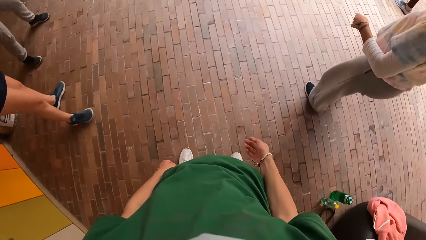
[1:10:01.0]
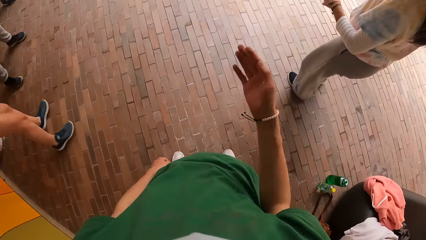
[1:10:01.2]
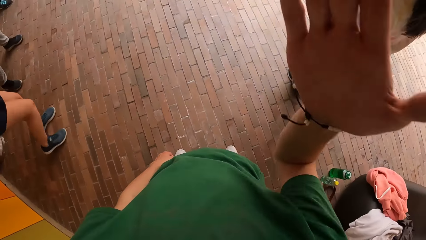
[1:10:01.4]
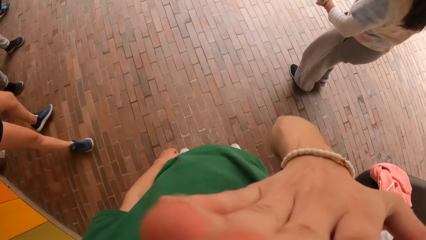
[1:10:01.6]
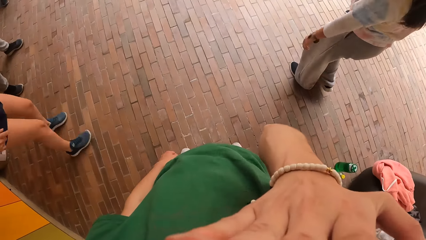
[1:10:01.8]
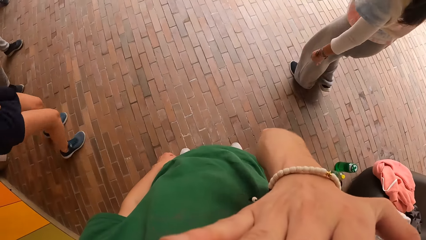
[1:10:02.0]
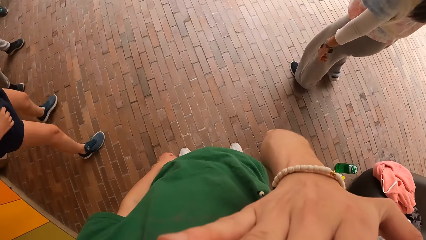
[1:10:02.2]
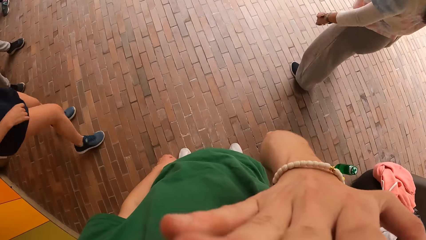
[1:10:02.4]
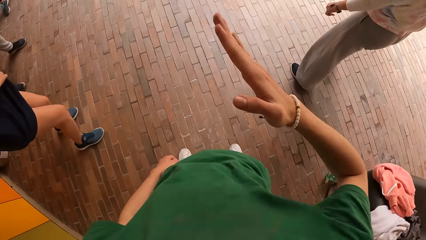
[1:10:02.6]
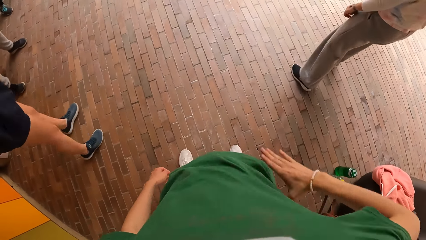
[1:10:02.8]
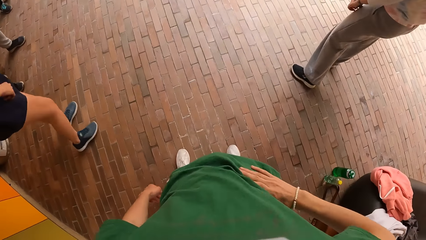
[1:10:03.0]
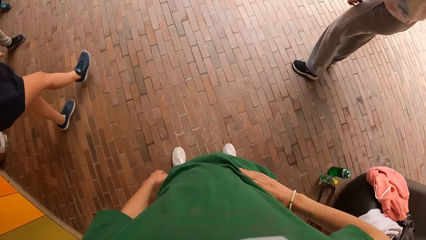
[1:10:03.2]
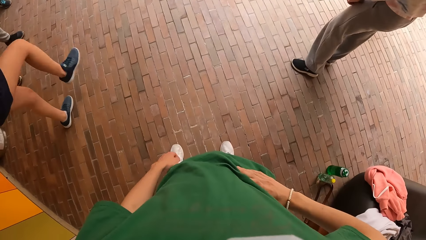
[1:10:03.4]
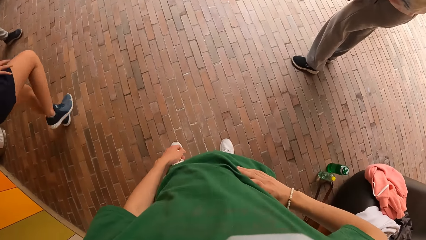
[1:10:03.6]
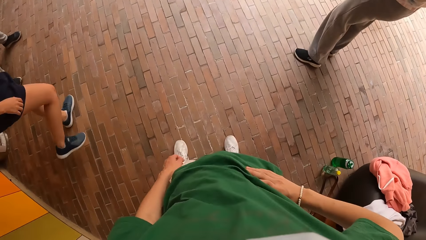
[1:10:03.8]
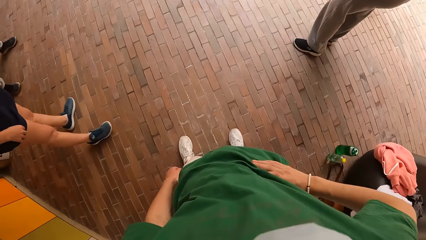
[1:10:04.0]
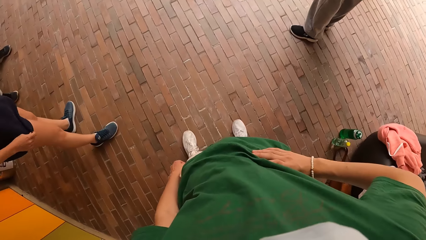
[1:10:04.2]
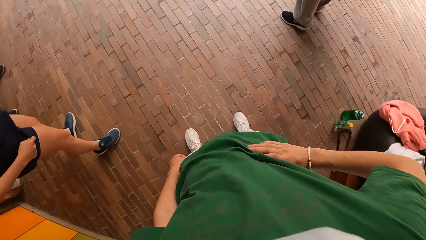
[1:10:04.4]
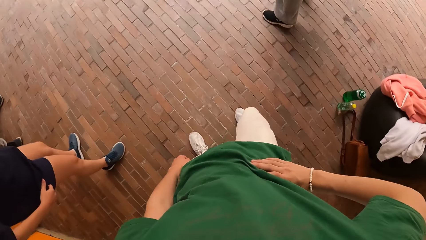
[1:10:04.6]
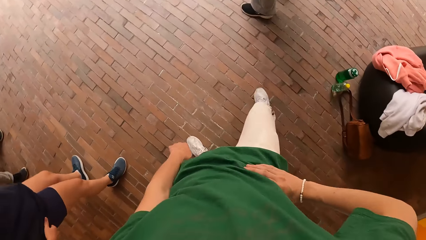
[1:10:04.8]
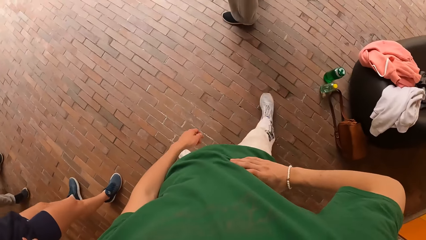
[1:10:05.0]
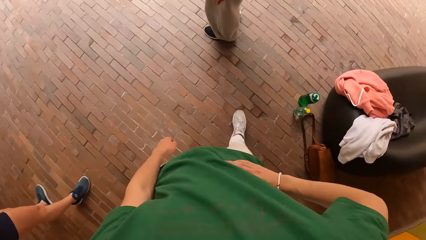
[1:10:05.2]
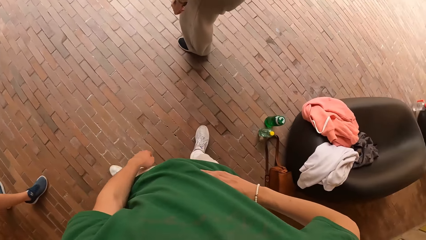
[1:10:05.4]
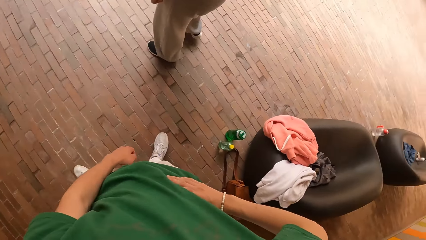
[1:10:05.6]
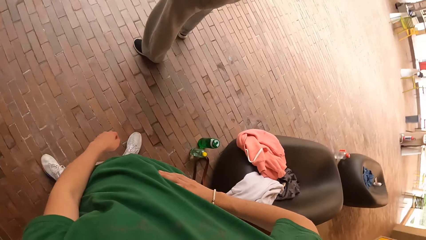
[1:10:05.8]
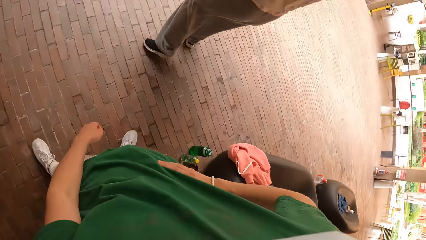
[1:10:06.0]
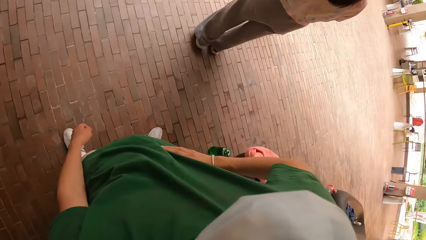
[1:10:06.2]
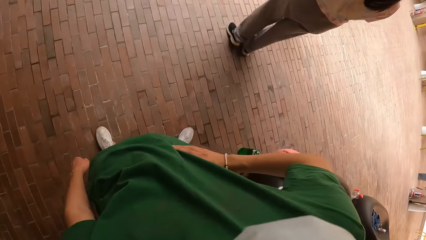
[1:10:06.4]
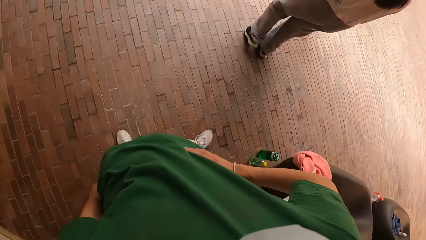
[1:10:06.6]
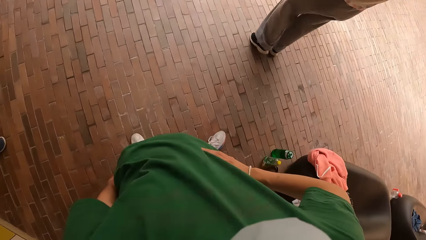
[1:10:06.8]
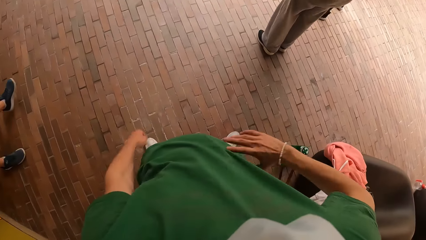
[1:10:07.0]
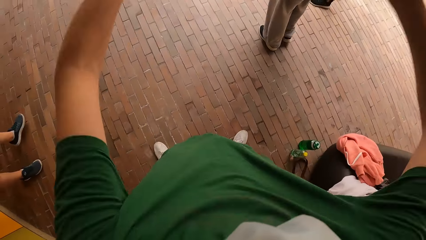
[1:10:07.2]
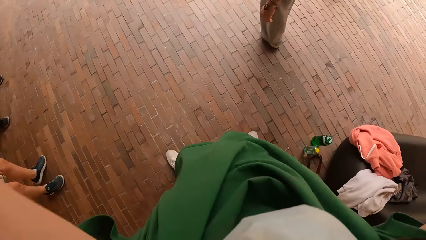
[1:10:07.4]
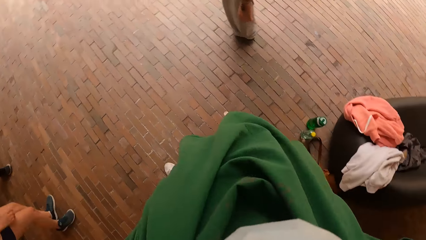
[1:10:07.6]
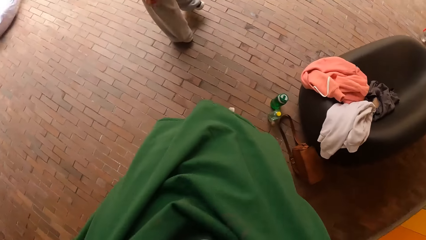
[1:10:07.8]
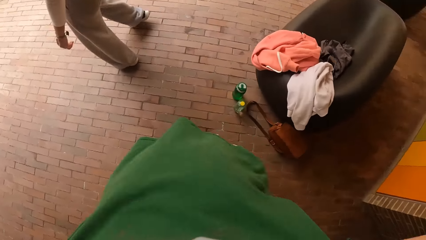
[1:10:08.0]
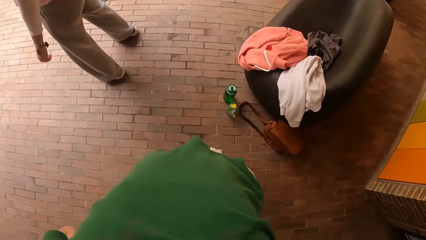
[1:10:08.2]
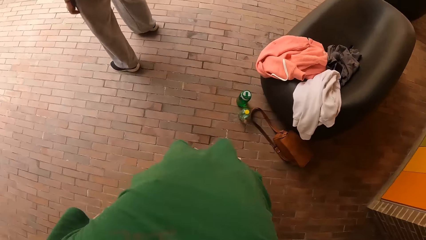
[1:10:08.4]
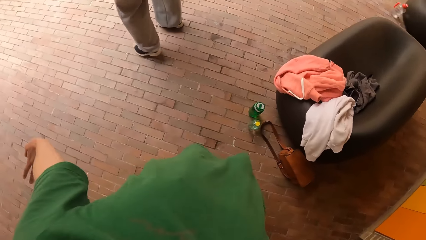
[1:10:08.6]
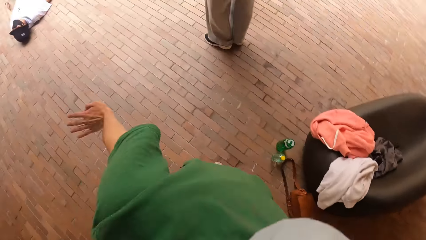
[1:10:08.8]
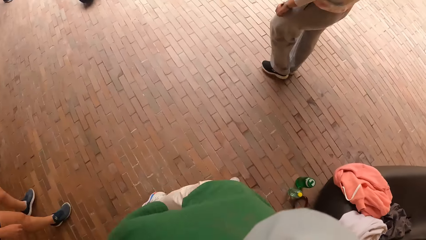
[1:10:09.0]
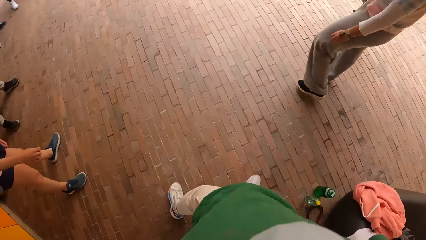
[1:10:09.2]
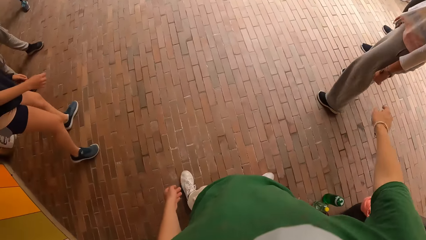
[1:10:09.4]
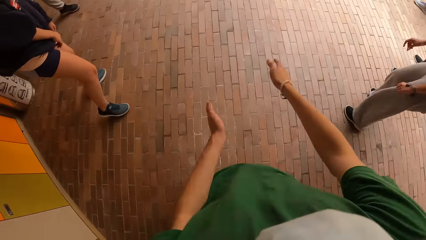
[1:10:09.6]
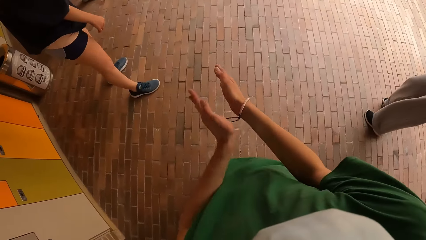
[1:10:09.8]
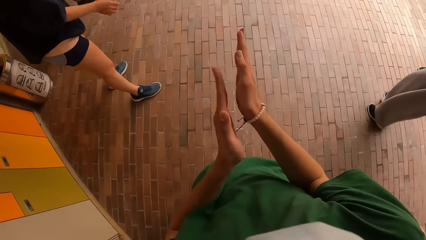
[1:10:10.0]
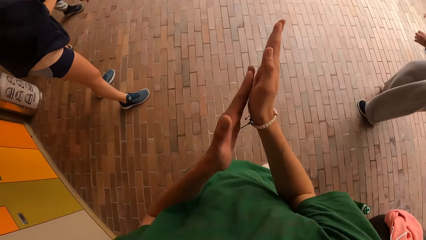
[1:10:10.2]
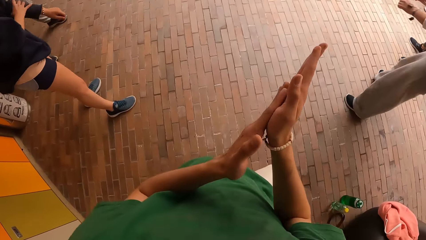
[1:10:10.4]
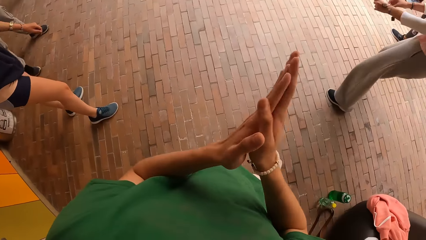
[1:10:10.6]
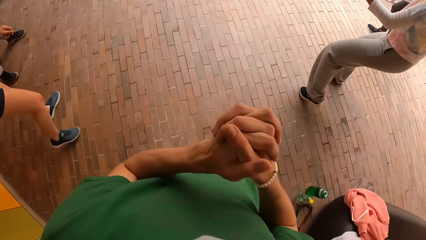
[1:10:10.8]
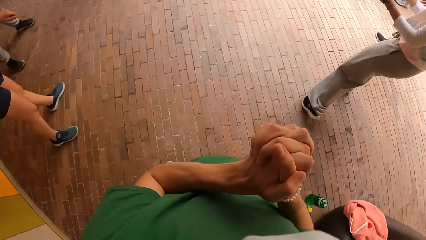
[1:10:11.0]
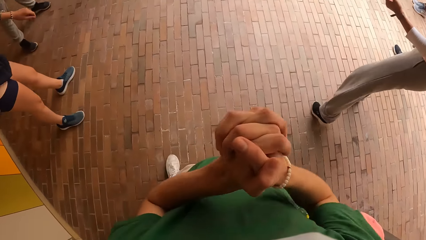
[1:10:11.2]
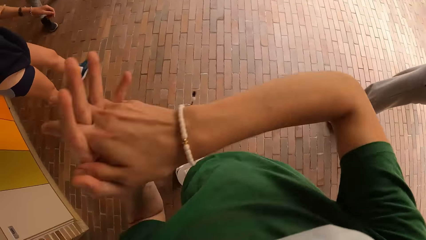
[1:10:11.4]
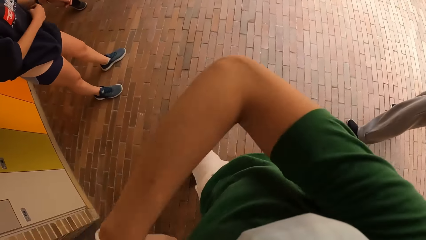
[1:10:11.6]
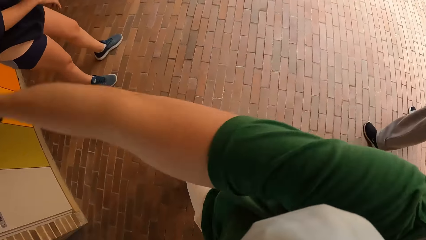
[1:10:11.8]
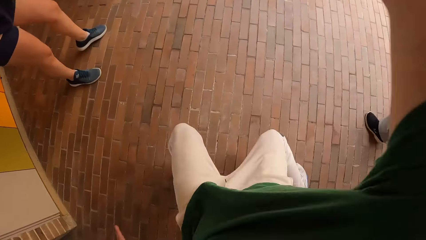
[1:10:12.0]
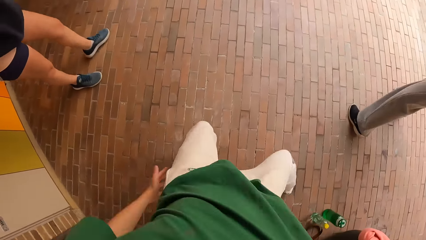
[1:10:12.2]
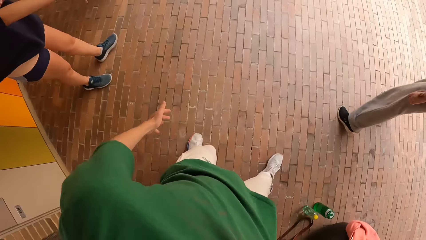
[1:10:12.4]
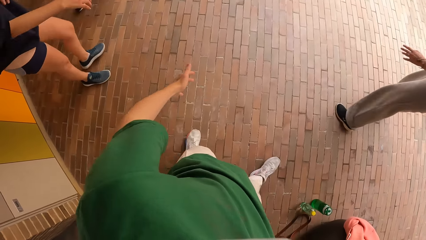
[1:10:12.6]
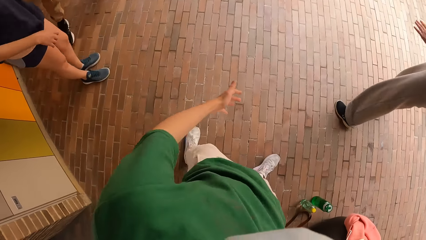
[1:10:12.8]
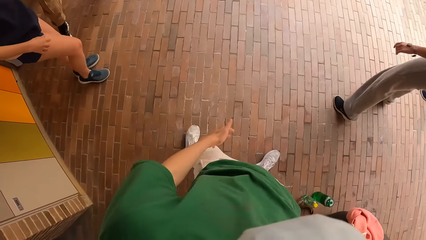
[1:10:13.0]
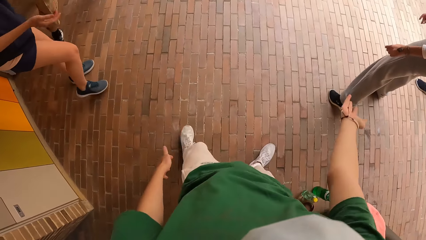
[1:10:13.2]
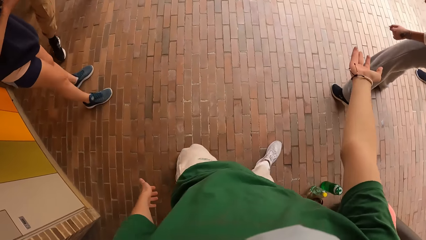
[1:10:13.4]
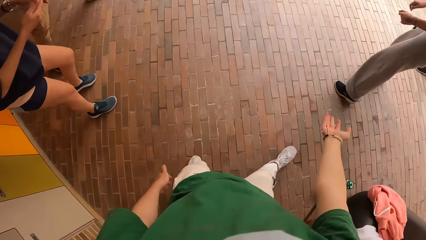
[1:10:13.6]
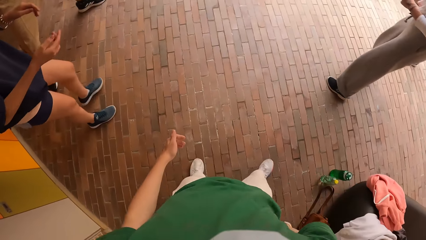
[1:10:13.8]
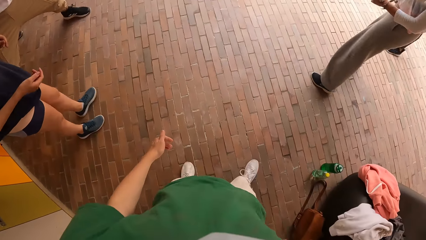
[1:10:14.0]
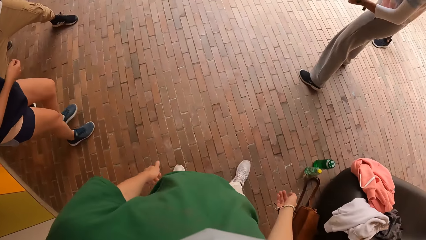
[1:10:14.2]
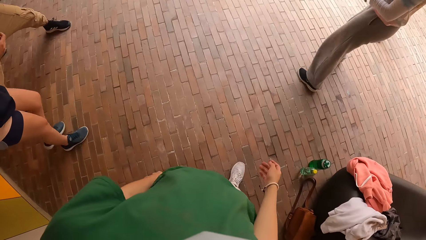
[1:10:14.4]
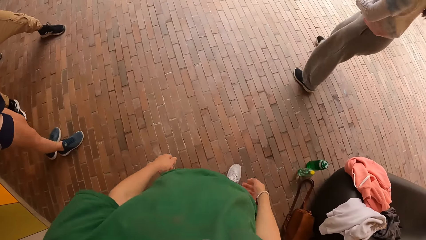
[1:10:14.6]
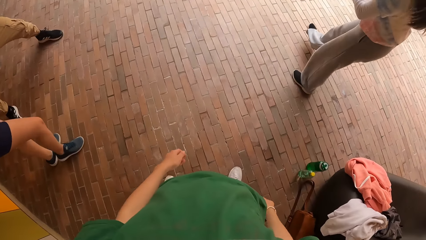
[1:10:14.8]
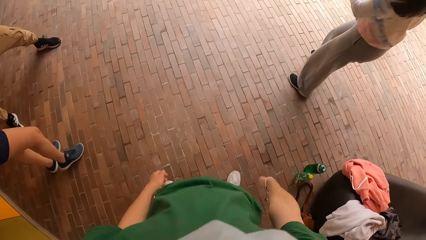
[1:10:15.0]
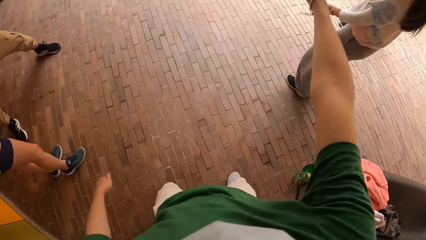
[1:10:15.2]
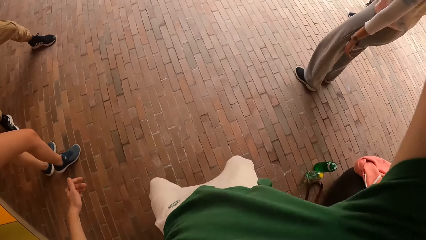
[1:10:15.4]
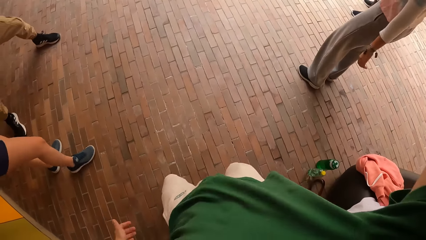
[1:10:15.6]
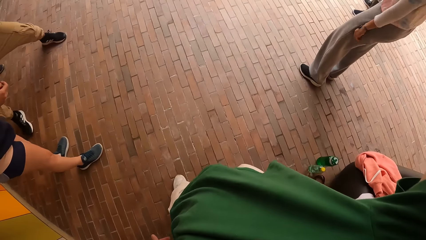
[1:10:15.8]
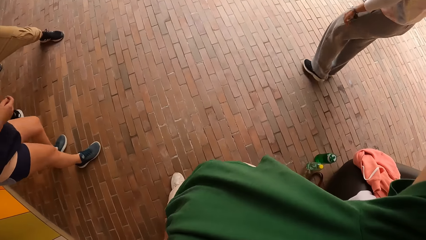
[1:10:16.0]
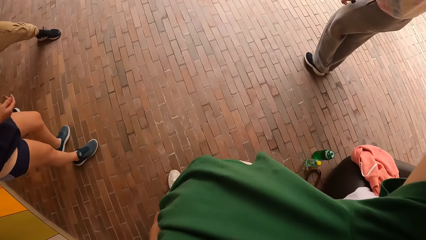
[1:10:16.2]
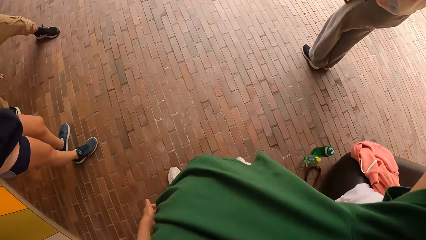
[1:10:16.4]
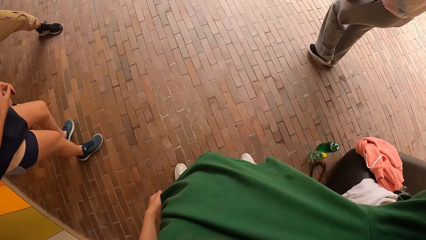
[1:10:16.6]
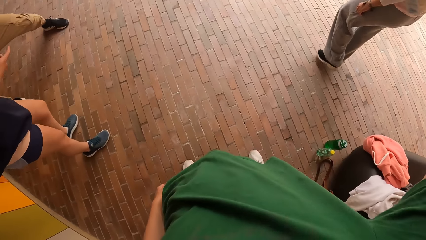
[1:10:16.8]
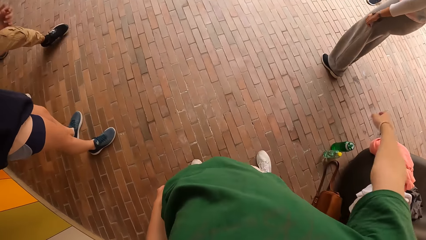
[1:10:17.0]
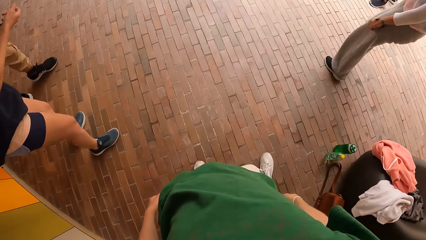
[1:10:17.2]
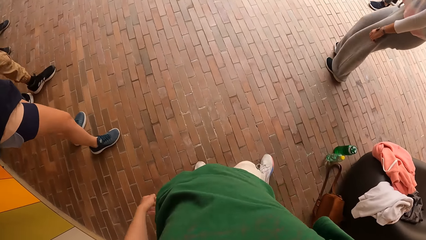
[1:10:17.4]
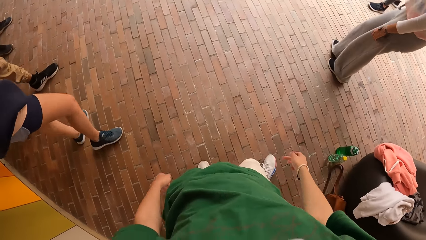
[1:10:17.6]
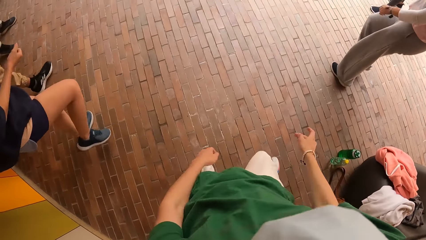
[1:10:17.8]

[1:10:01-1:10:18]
The camera wearer touches his face with his right hand. He places his right hand on his waist. He claps both hands together. The girl adjusts her shirt sleeve with her right hand. The camera wearer holds both hands together. Another girl dances. The first girl dances. The camera wearer dances.
